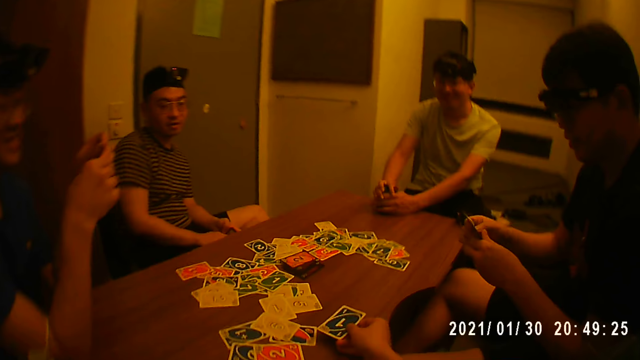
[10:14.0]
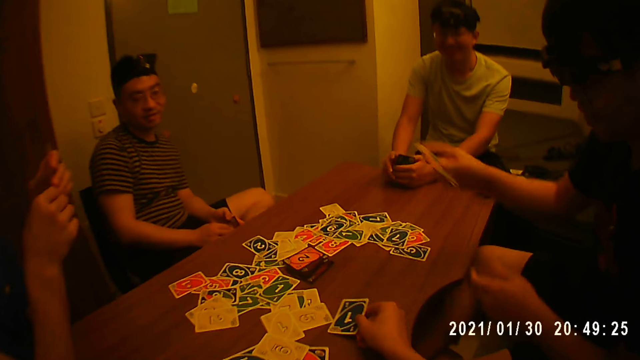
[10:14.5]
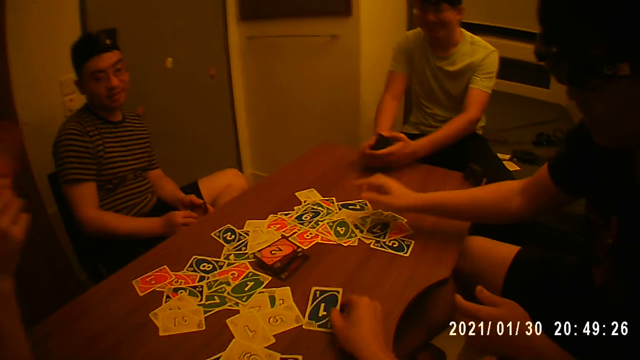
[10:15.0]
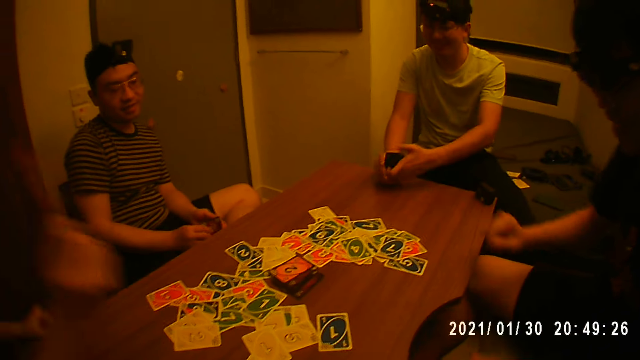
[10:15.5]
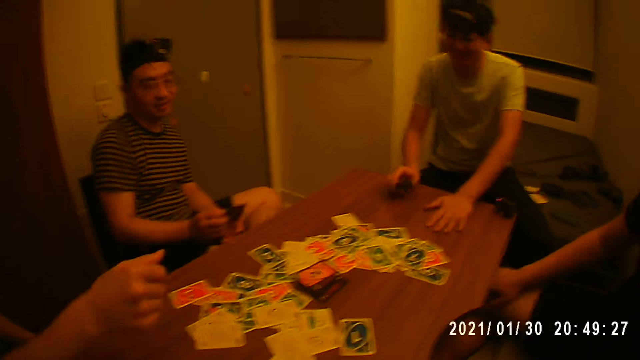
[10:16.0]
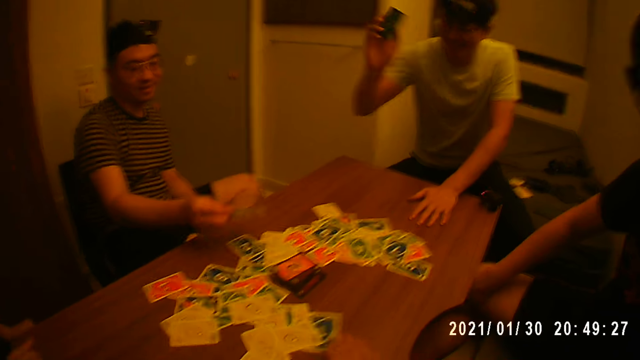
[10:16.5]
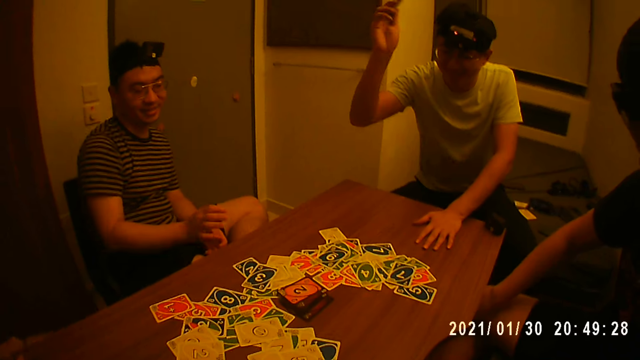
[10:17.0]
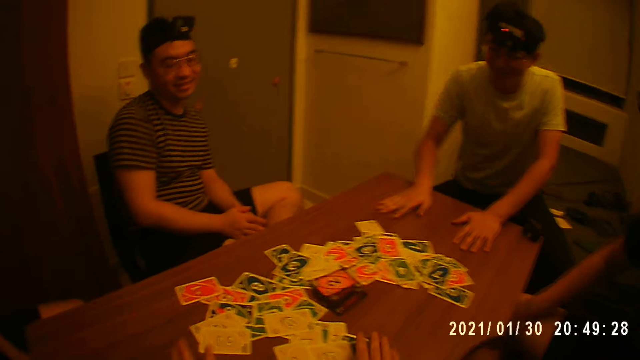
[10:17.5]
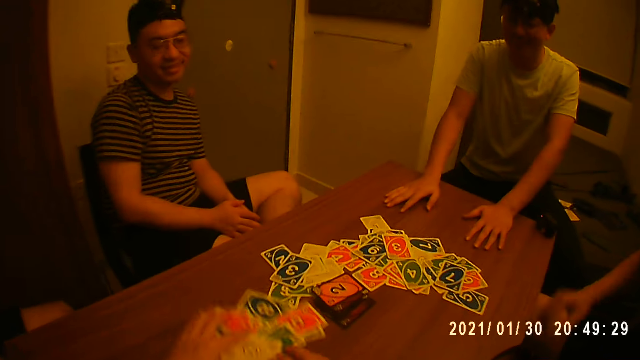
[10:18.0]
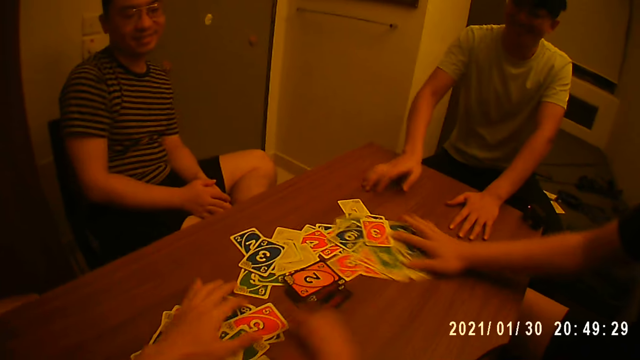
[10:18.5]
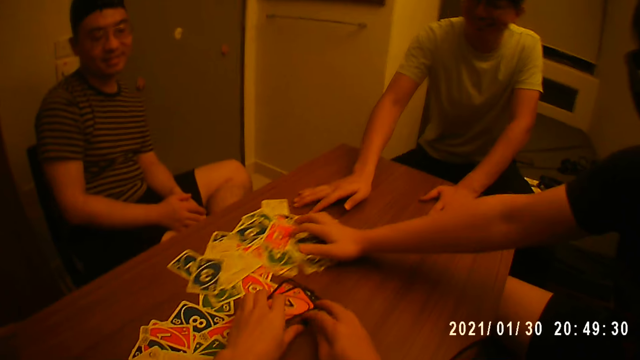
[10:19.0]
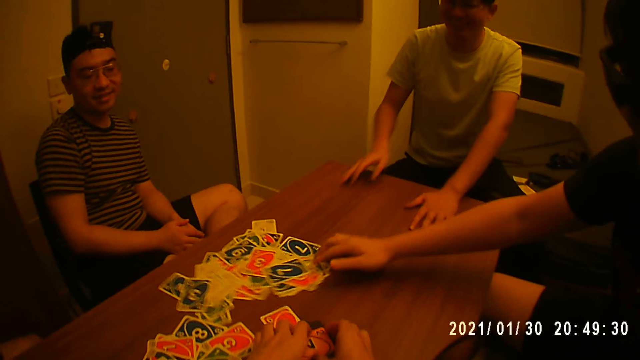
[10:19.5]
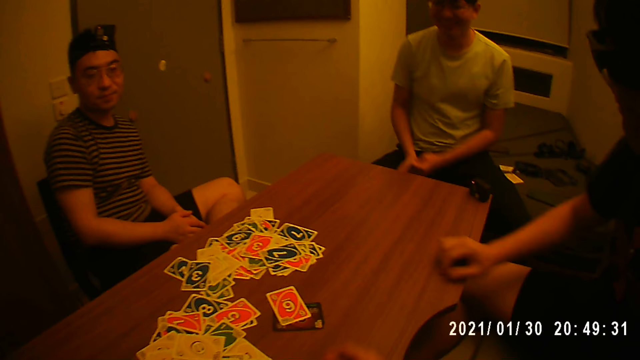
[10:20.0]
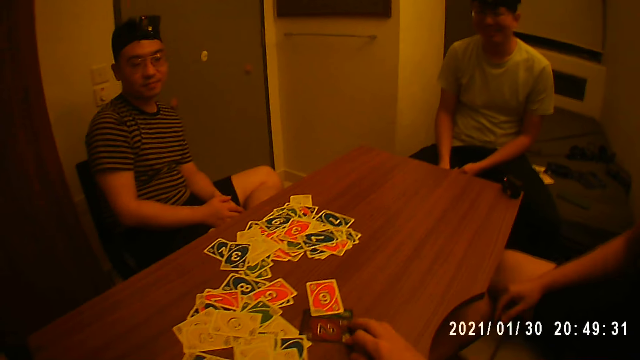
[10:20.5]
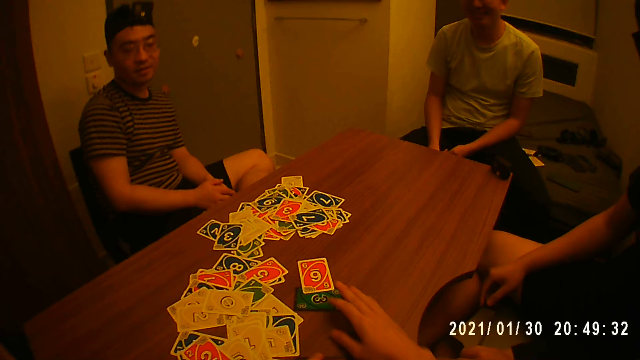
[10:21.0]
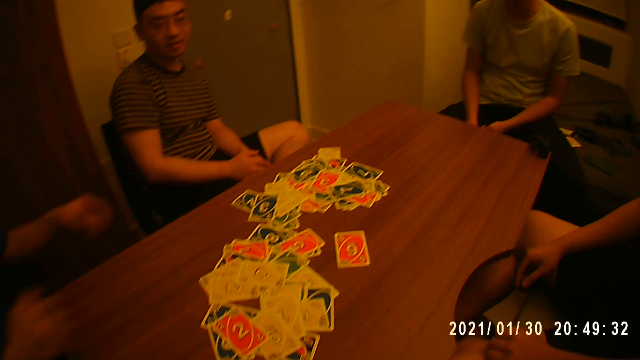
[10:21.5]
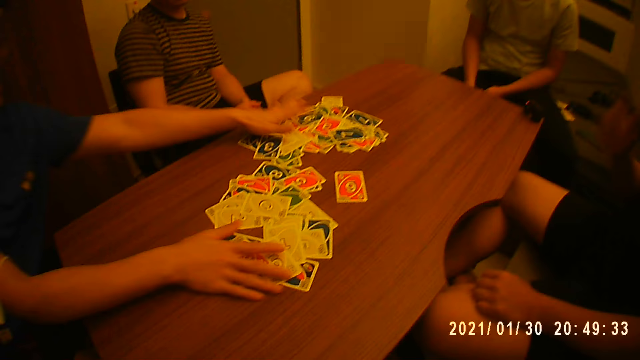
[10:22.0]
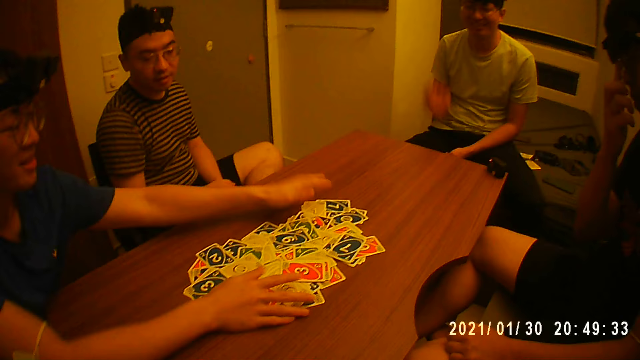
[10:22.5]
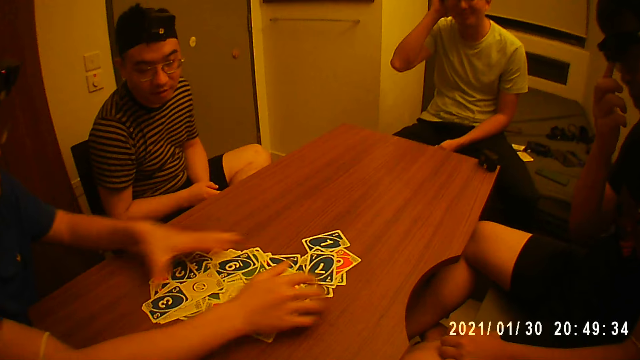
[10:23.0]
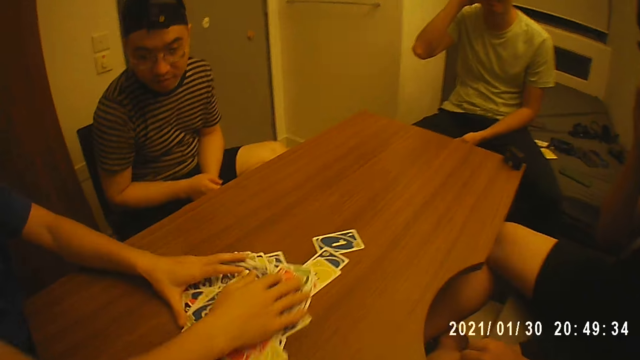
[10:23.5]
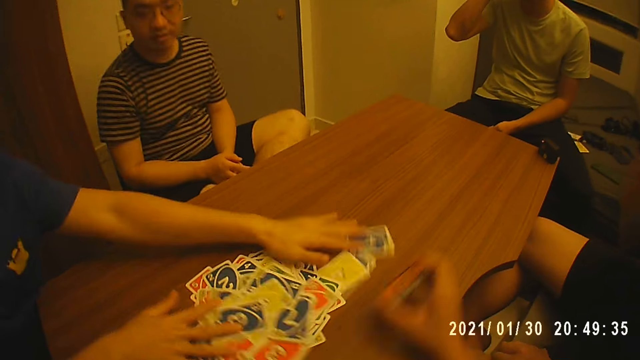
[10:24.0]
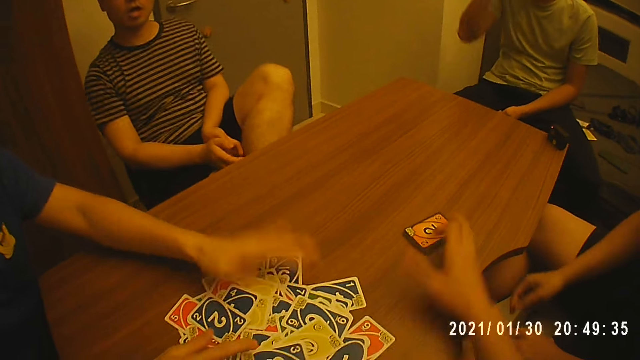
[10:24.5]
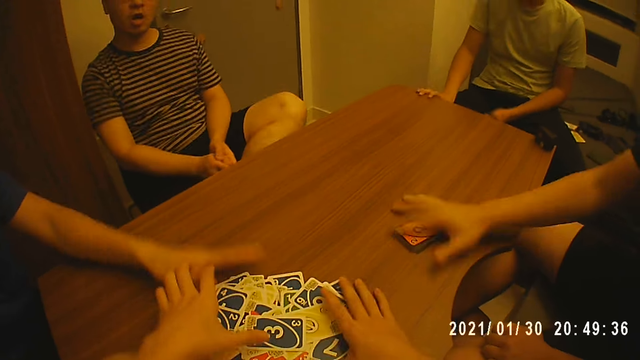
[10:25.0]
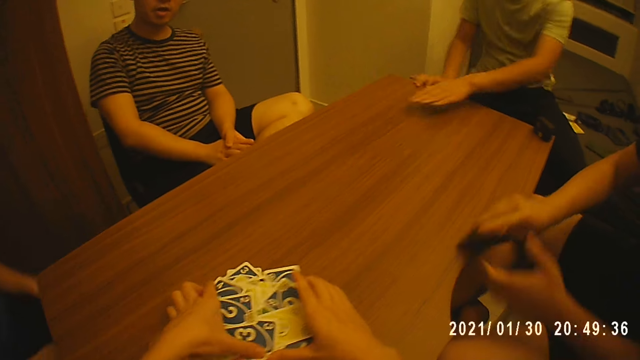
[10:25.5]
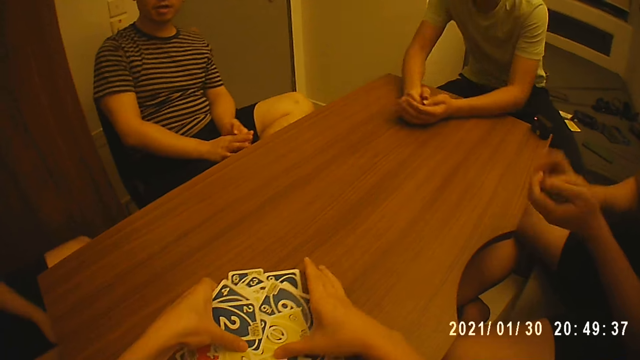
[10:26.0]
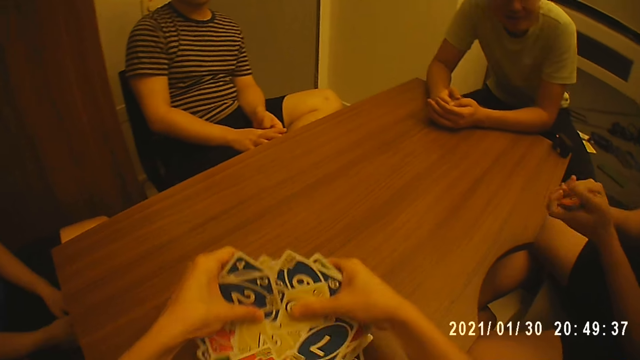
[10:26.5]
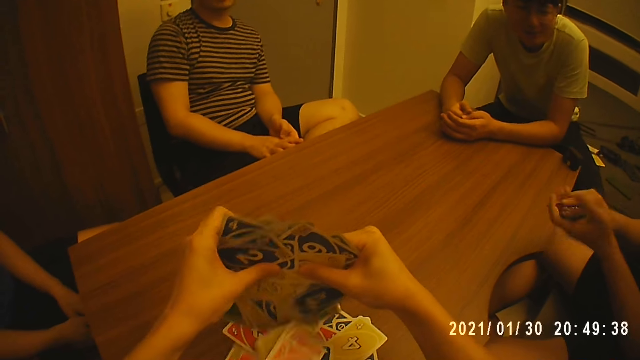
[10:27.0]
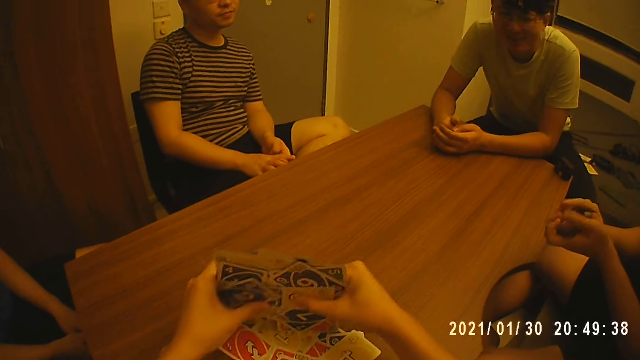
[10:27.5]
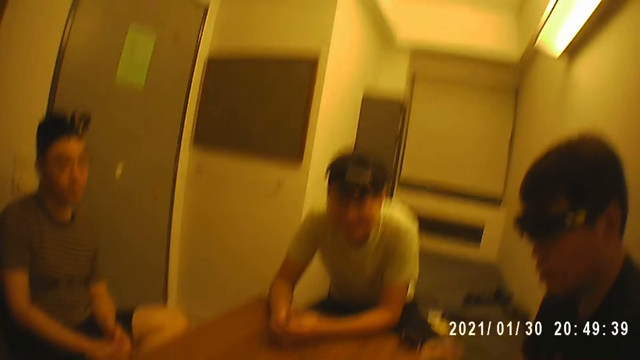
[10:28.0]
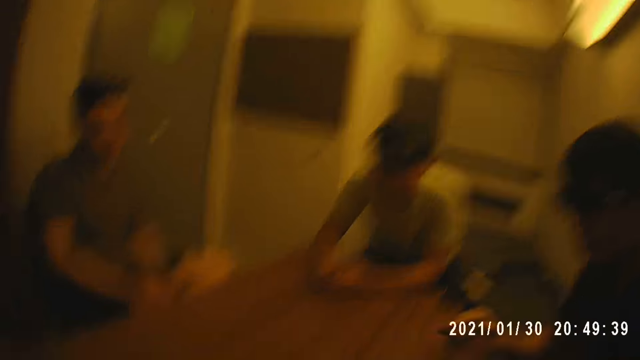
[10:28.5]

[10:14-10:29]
The camera wearer puts a card on a table. A man places some cards on the table with his right hand. Another man places the cards in his hands on the table with his right hand. A third man places the cards in his hands on the table with his right hand. A fourth man places the cards in his hands on the table with his right hand. The camera wearer packs the cards on the table with both hands. The first man moves the cards on the table. The second man assists in re-arranging the cards on the table with both hands and collects the cards on the table. The camera wearer places a stack of cards on the table with his right hand. The first man picks the stack of cards on the table with his right hand. The camera wearer collects the cards on the table. The first man shuffles the stack of cards in his hands. The camera wearer re-arranges the cards with both hands.

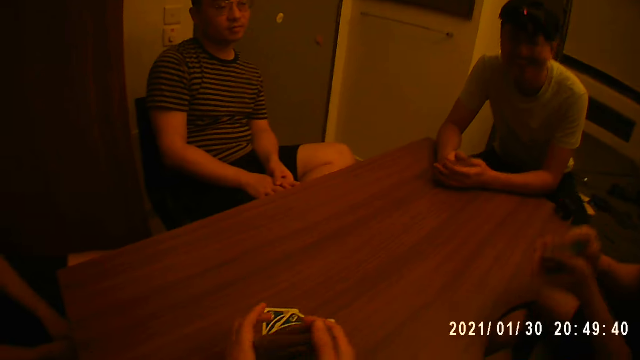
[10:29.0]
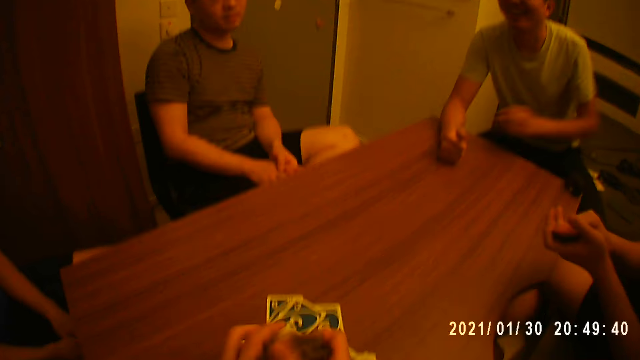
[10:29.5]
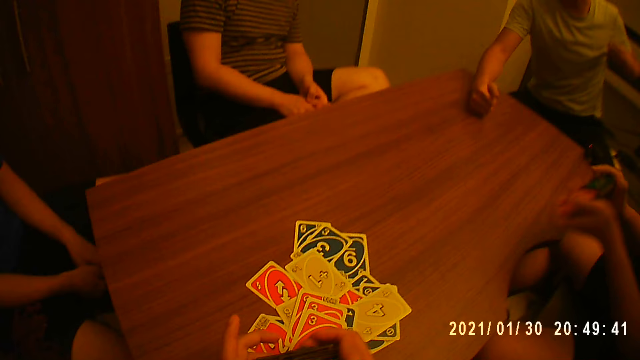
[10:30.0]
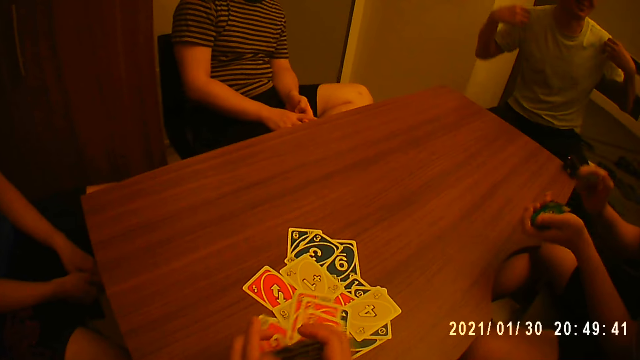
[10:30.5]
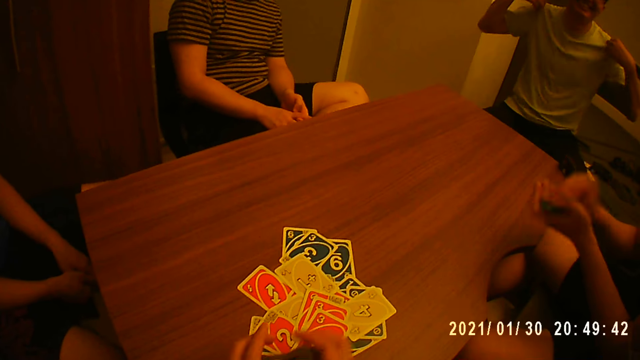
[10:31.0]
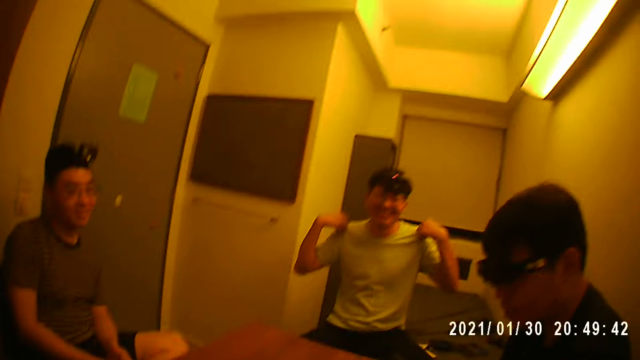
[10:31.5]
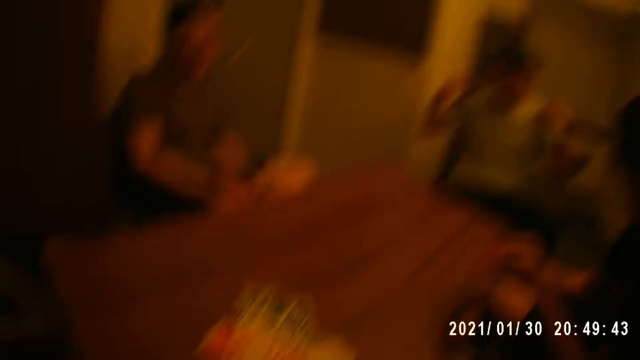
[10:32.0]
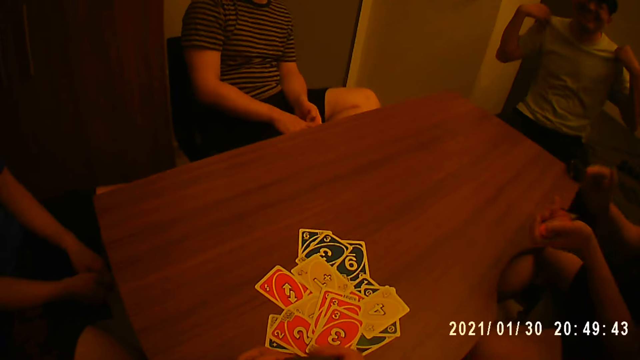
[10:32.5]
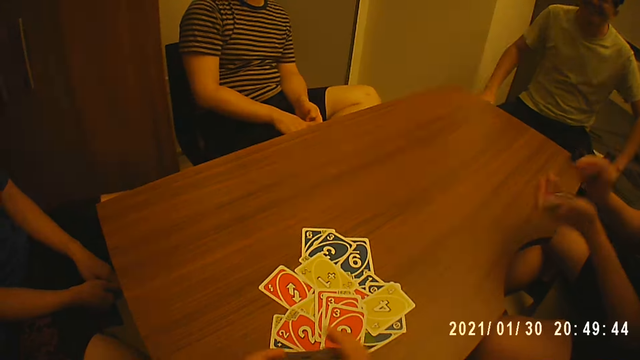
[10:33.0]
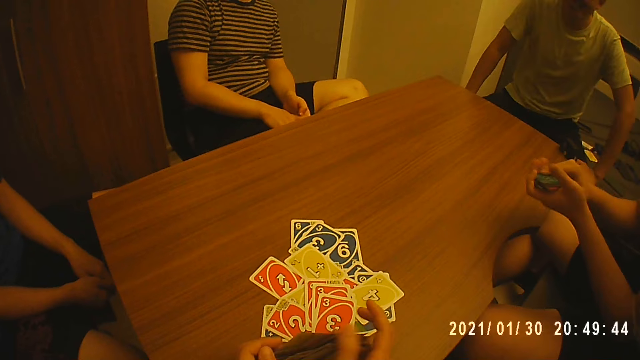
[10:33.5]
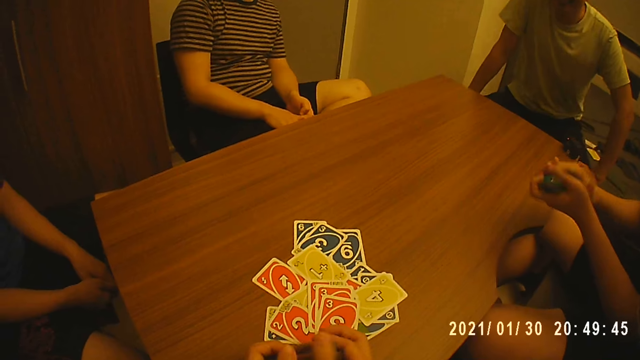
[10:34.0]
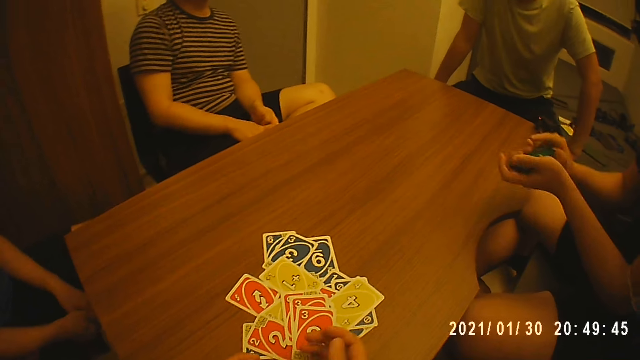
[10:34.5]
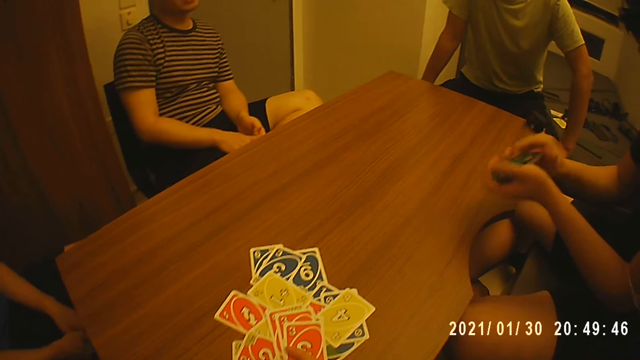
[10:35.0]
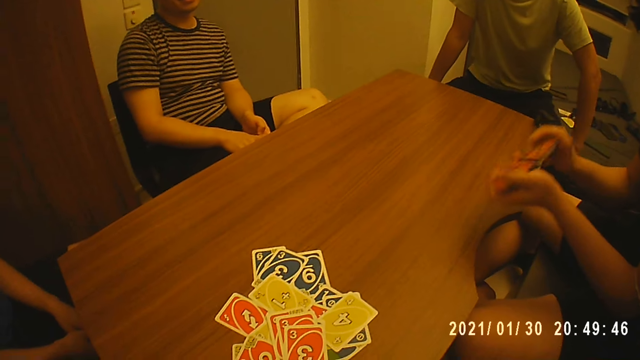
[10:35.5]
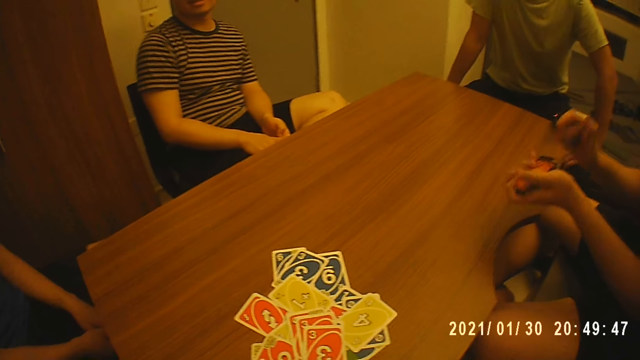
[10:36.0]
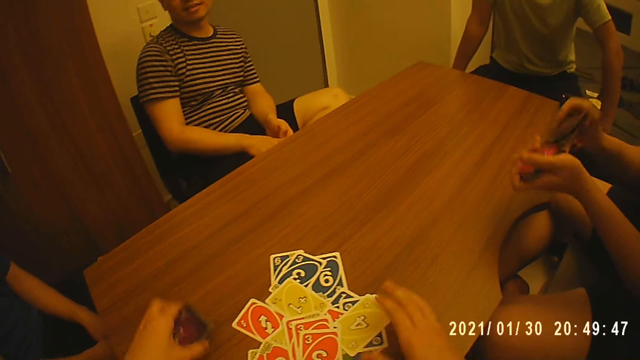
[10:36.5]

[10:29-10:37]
A person straightens a cloth.
